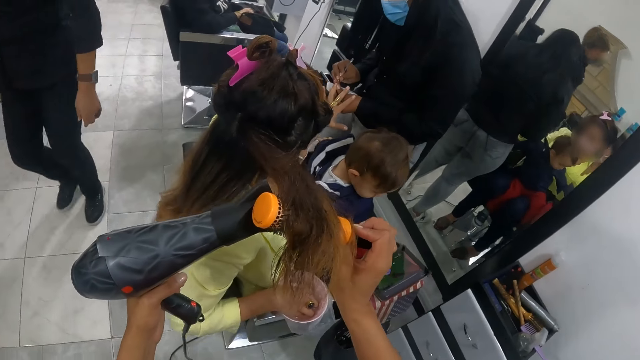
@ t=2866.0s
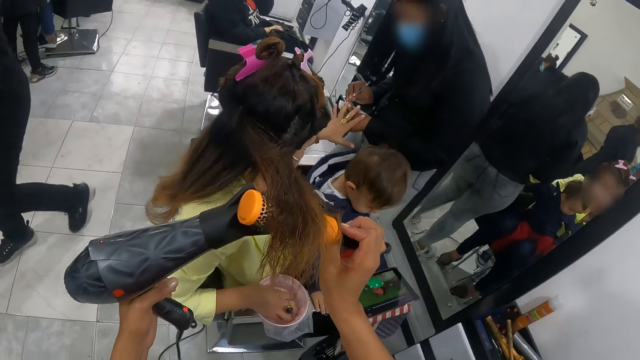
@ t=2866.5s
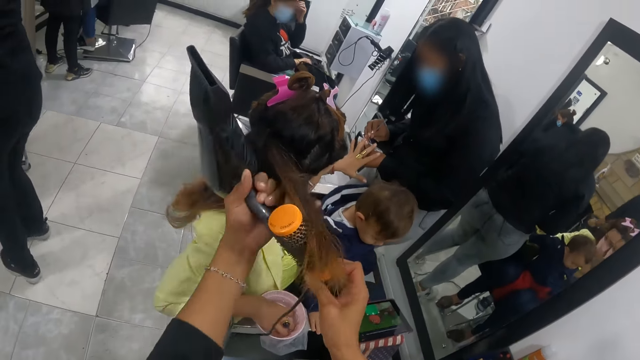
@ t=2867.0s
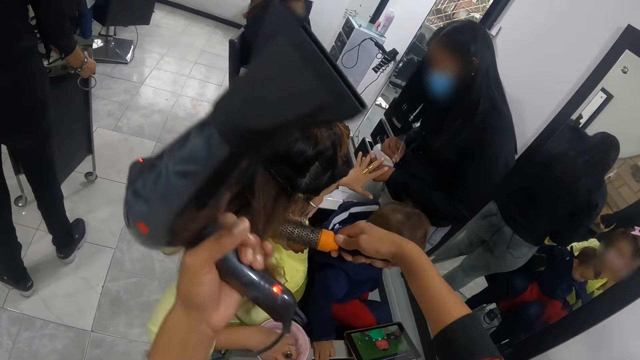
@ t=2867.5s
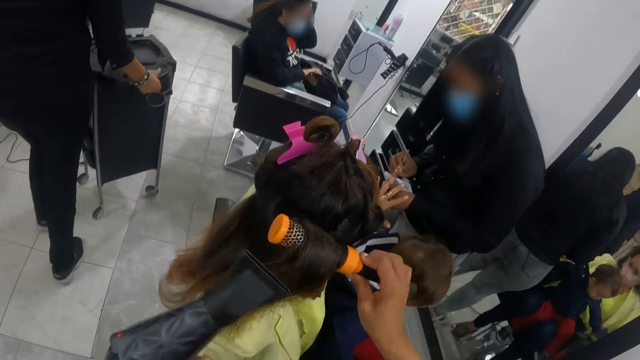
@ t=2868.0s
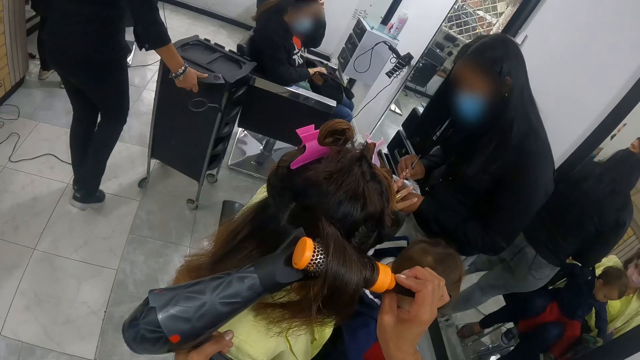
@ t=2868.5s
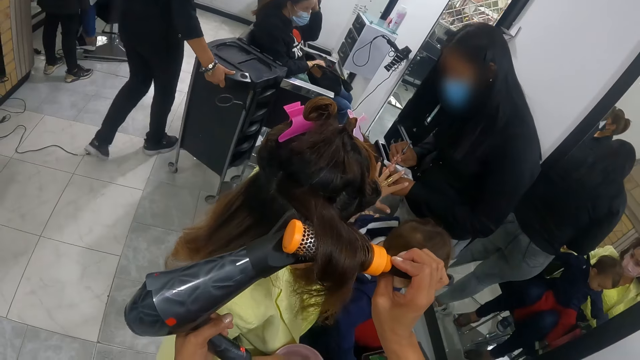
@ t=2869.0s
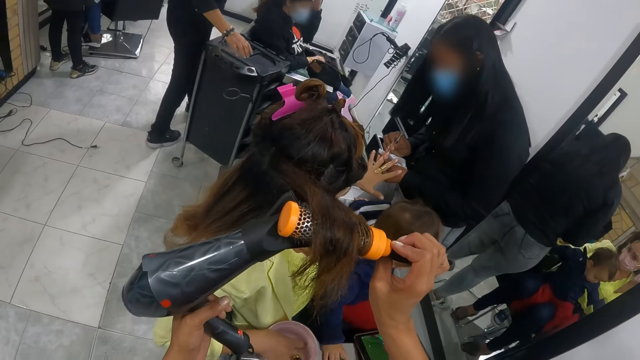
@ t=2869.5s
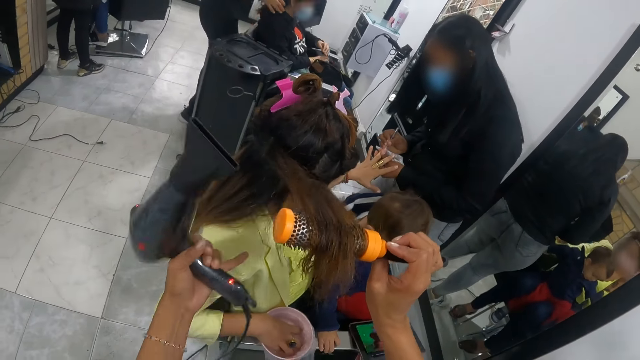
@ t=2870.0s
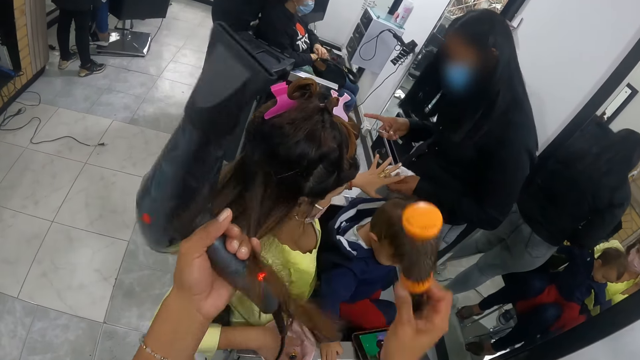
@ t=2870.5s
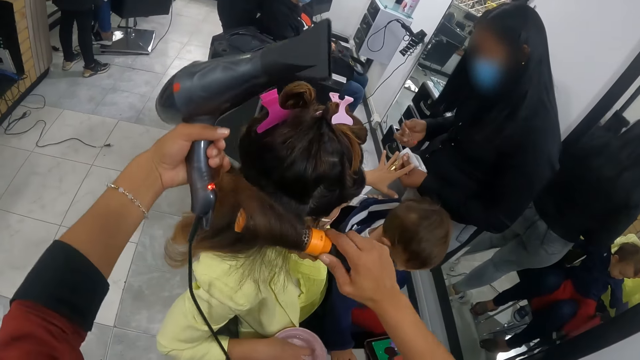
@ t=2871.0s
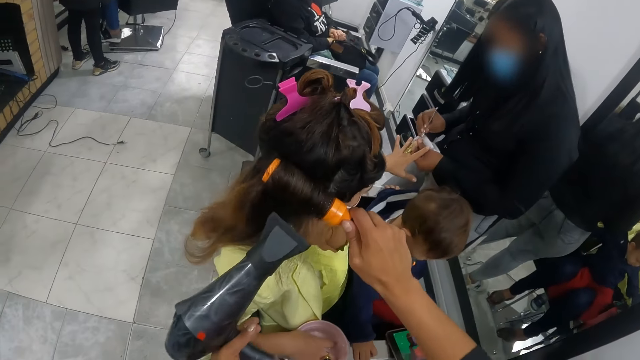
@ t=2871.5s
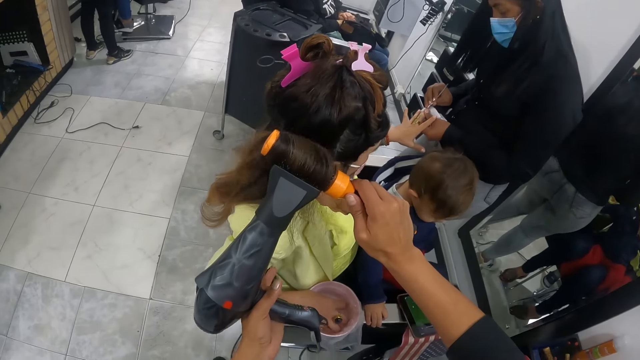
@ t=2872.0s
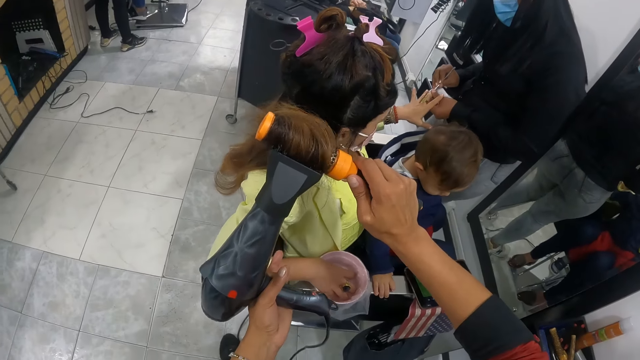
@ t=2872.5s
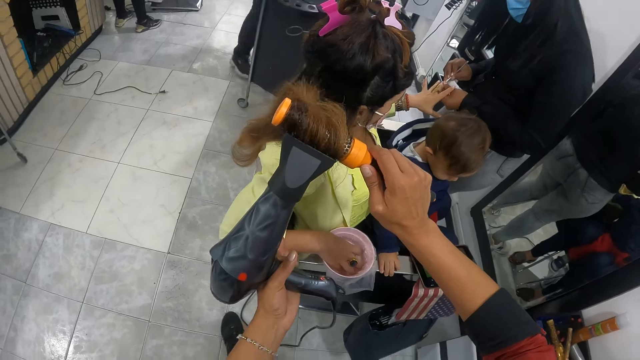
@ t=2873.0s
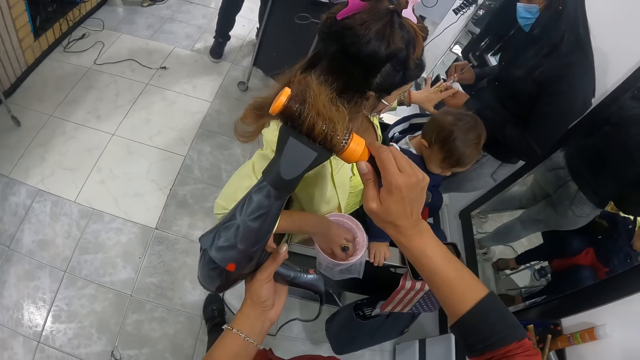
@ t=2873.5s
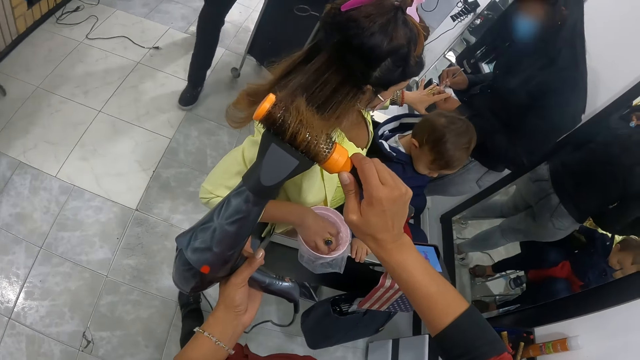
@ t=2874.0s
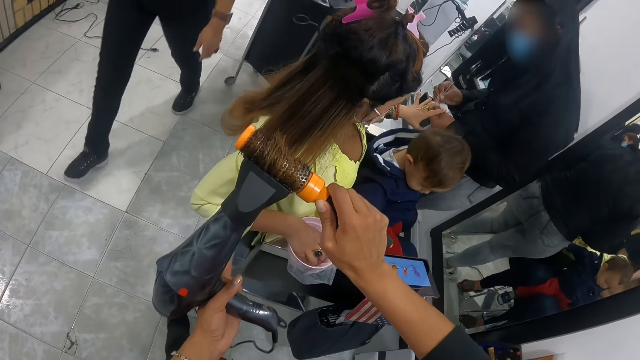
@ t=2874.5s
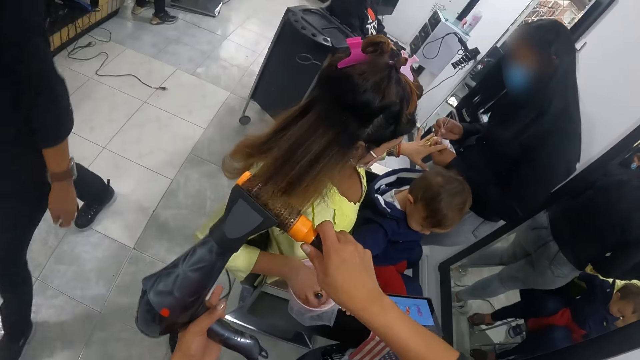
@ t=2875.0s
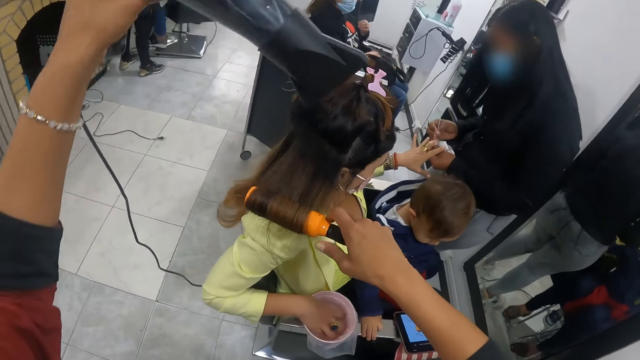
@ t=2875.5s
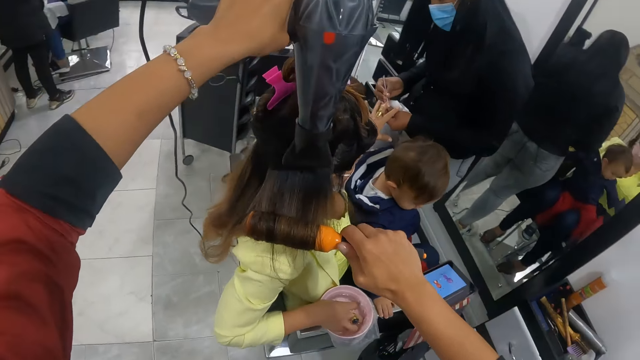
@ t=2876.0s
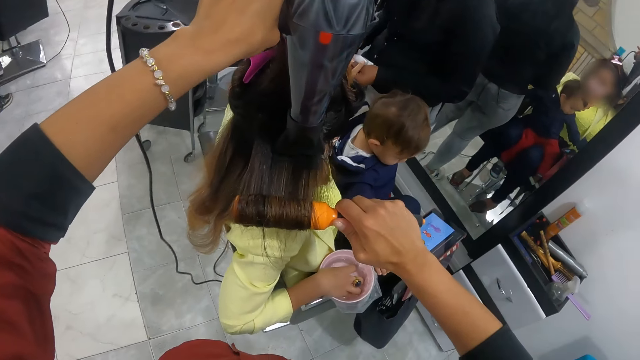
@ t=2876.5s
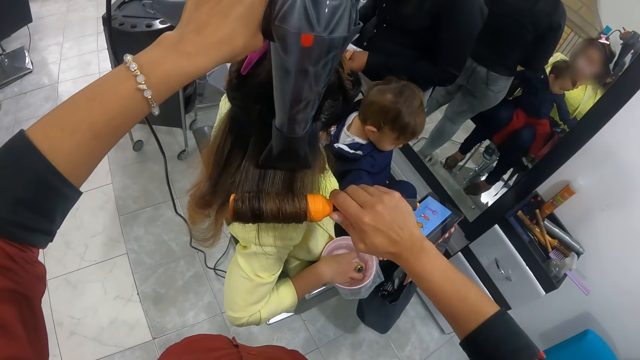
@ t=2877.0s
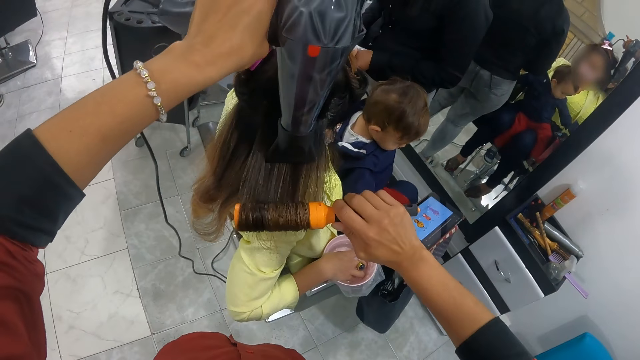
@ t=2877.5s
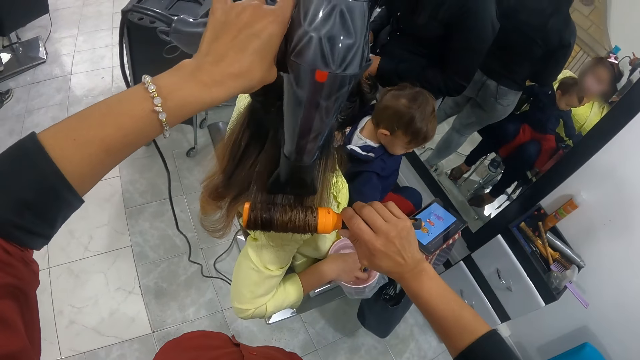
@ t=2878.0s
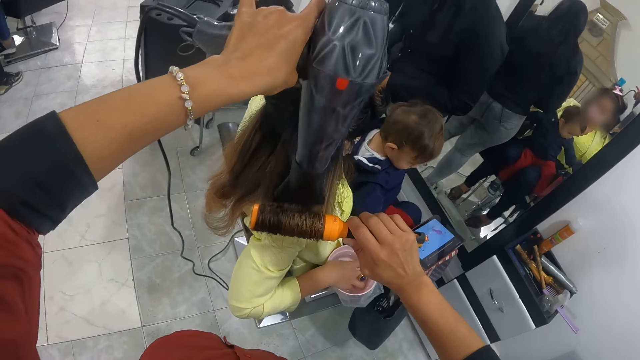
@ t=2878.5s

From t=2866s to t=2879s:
The first woman moves a hair washer towards the other woman with her hands. She dresses the other woman's hair. The first woman walks past the camera wearer.

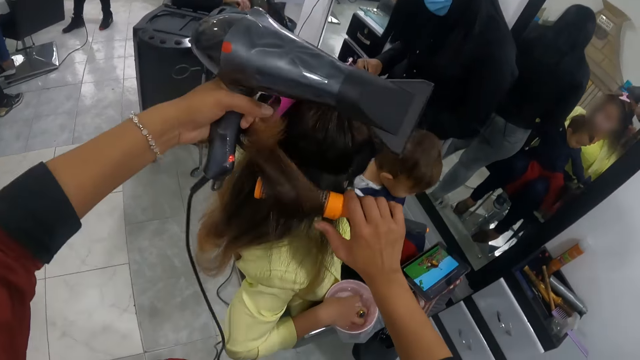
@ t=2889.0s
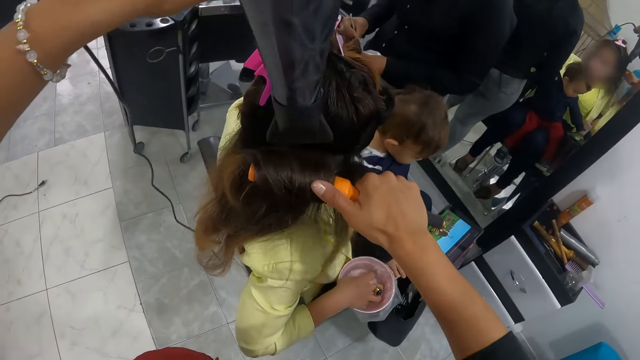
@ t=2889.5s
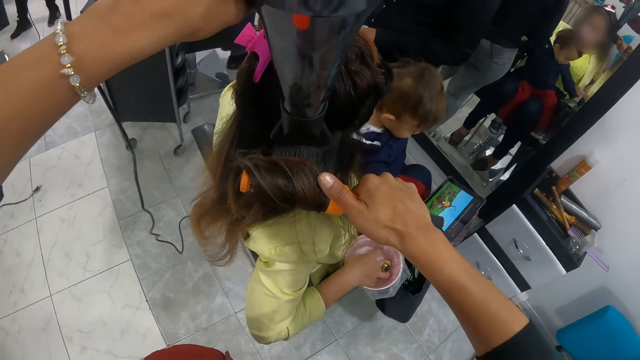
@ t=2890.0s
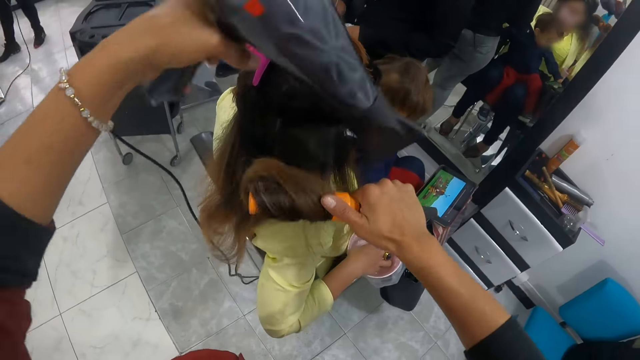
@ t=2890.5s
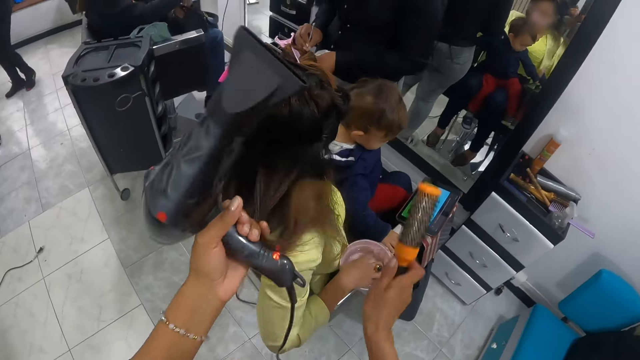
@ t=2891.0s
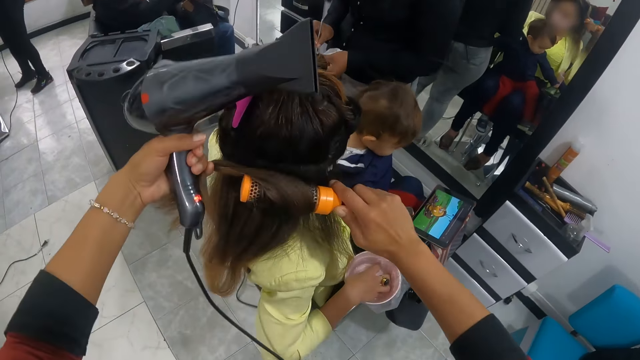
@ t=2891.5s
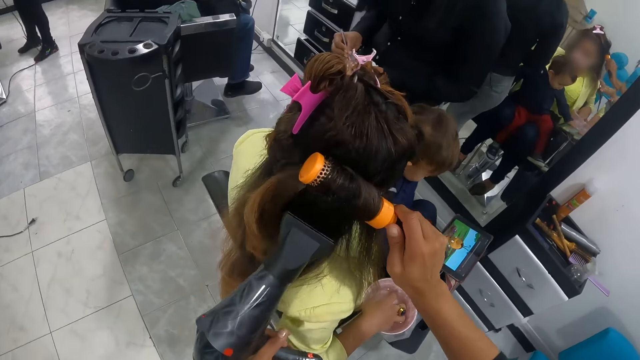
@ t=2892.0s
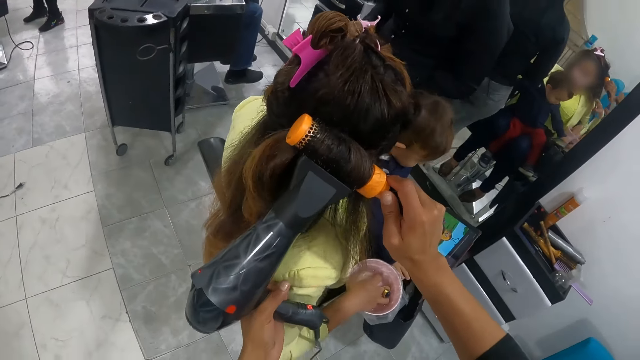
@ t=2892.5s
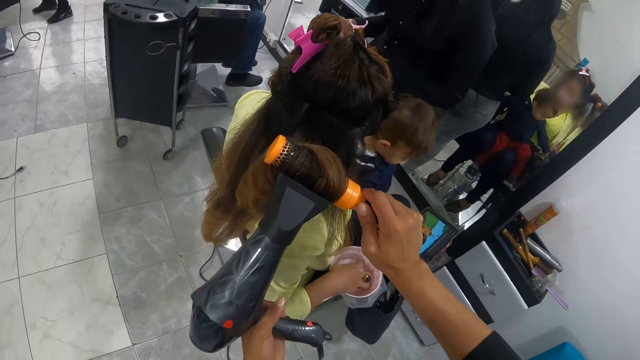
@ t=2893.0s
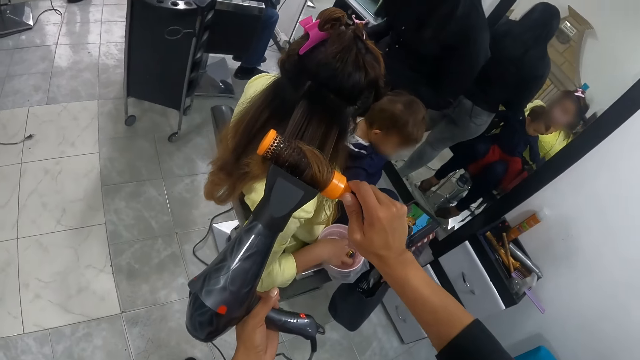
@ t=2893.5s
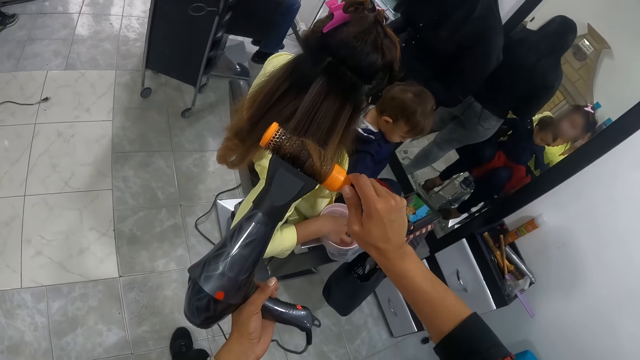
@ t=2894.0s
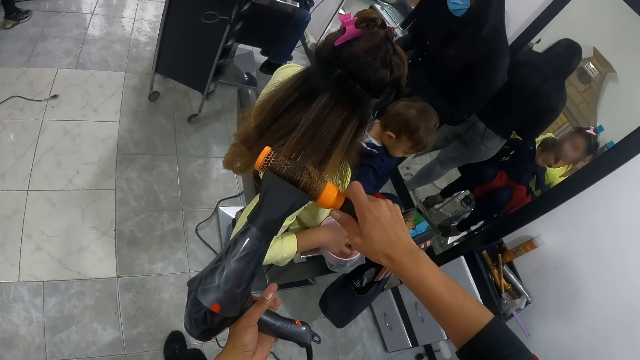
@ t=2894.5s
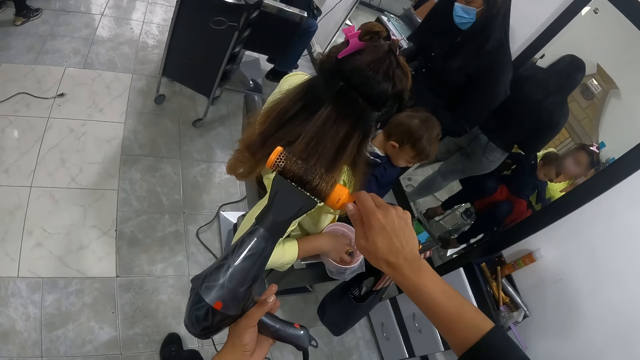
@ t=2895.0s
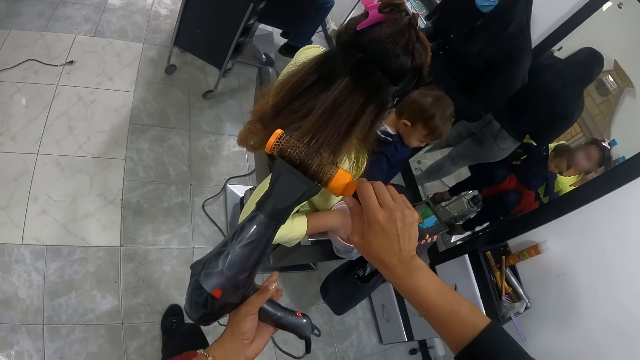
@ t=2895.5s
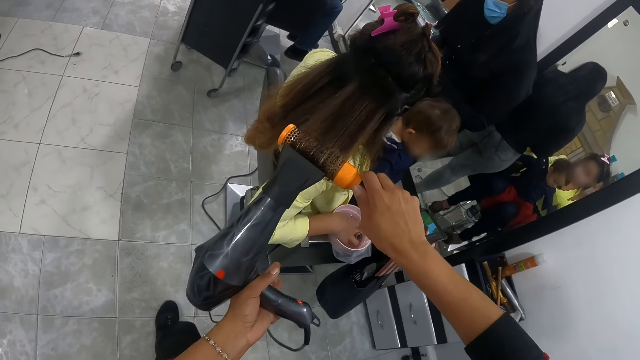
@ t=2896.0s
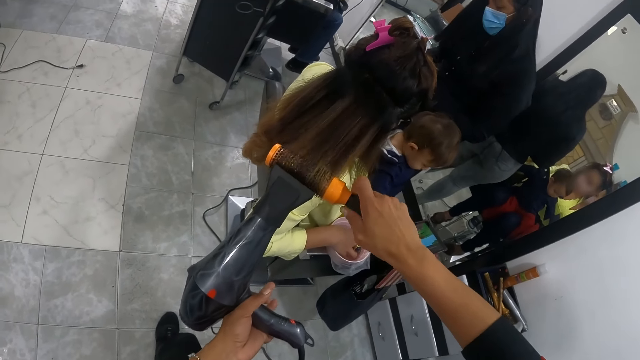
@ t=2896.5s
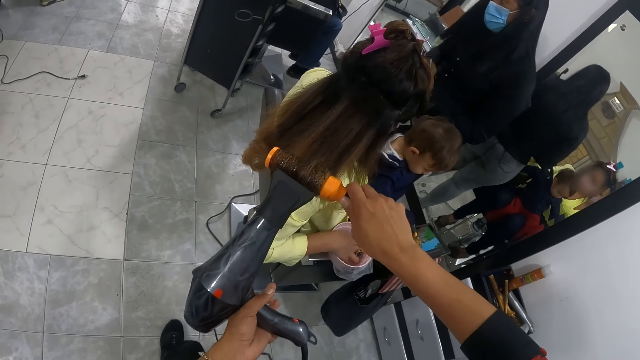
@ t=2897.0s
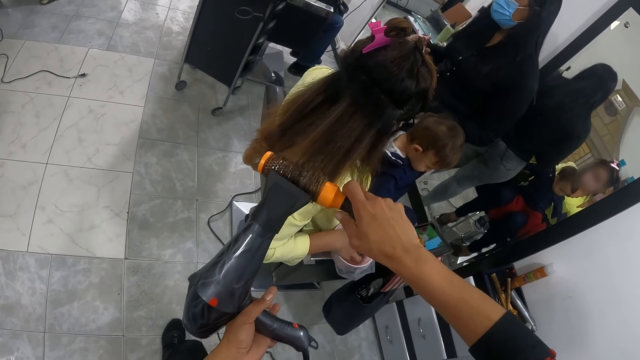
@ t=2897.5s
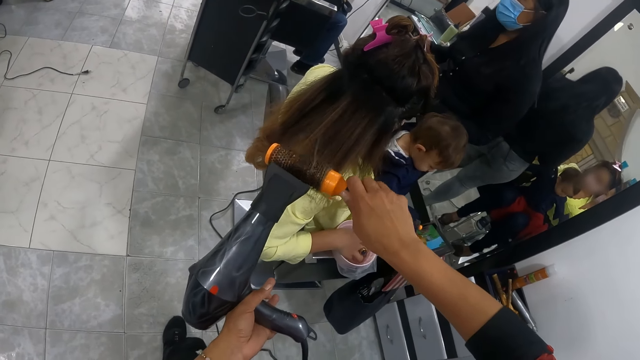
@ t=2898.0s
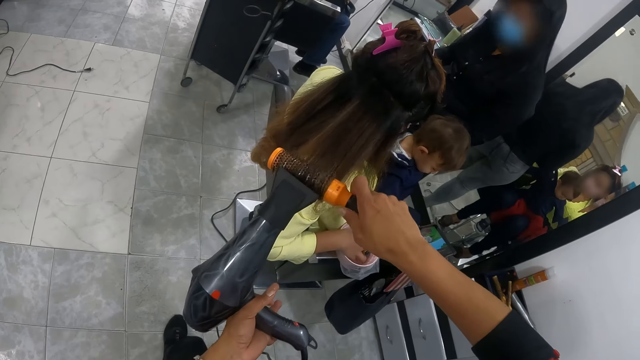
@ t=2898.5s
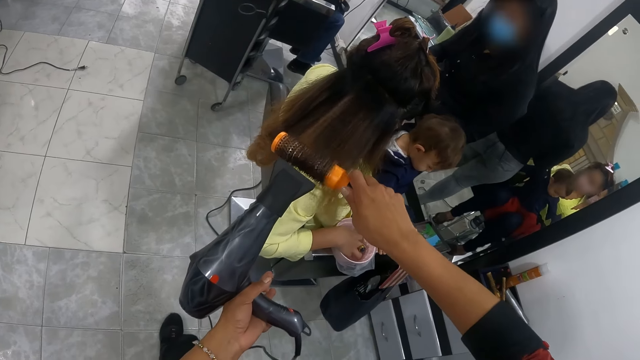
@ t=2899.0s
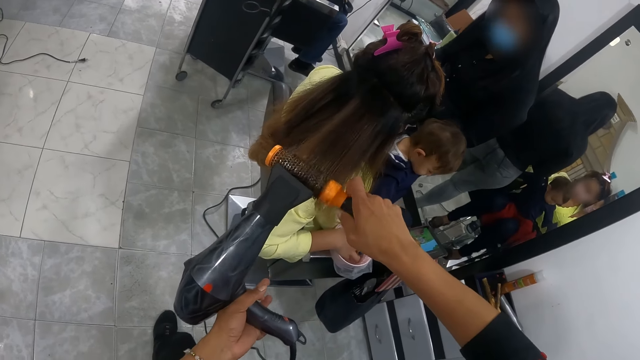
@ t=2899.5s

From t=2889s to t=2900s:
The camera wearer rolls the hair in the hair brush. They straighten the person's hair with the blow dry and the hair brush.
